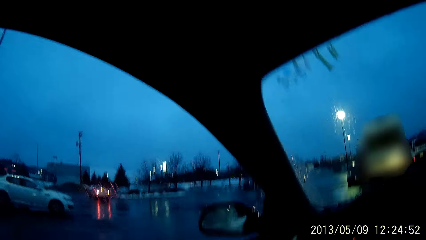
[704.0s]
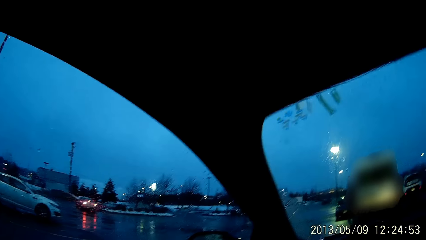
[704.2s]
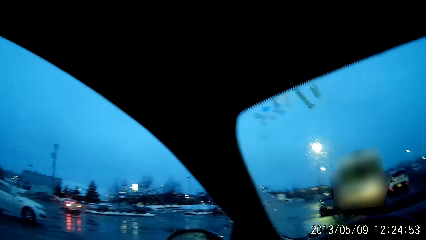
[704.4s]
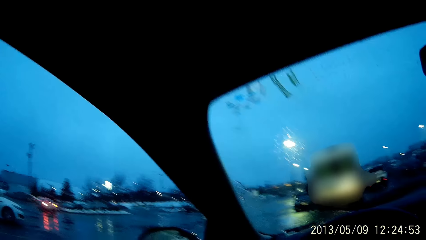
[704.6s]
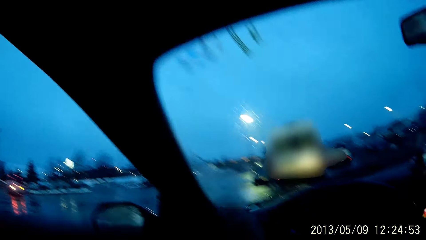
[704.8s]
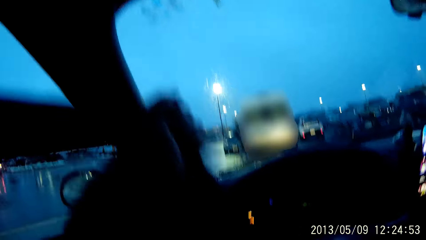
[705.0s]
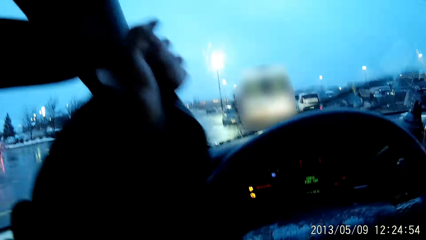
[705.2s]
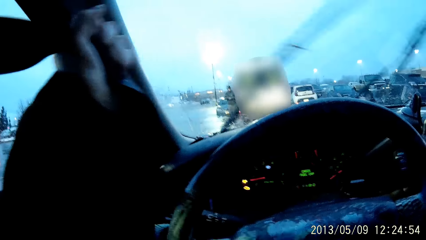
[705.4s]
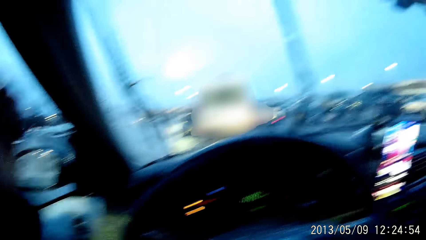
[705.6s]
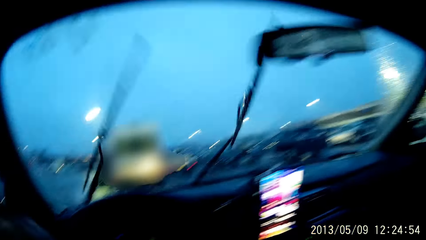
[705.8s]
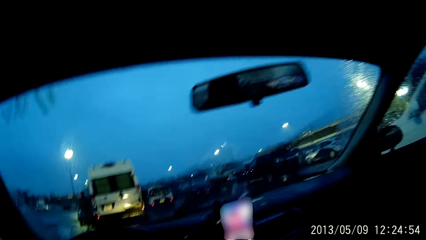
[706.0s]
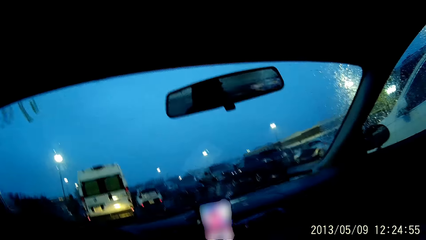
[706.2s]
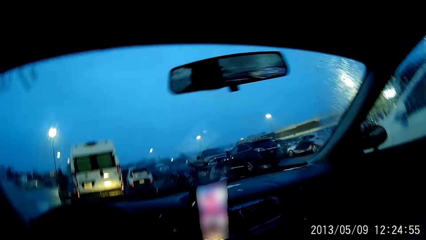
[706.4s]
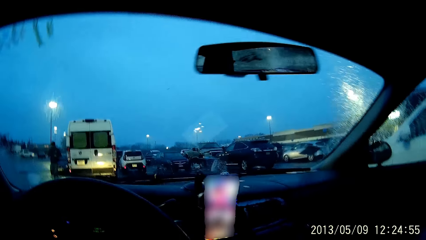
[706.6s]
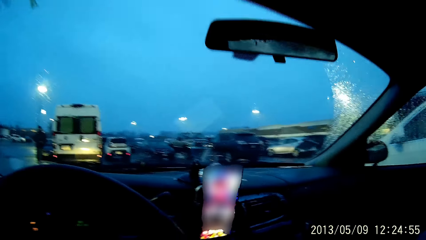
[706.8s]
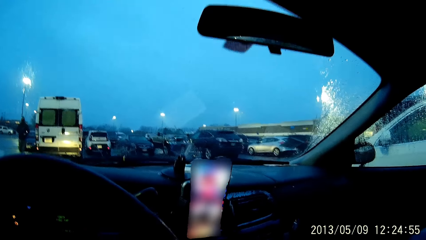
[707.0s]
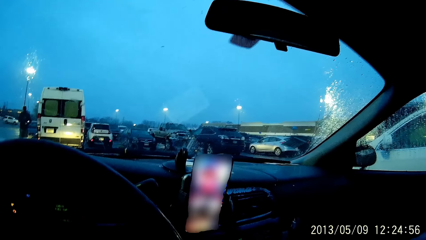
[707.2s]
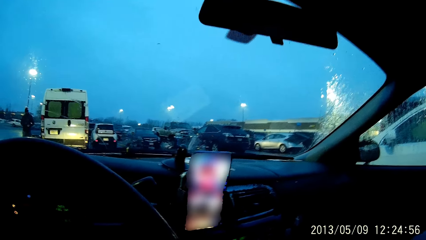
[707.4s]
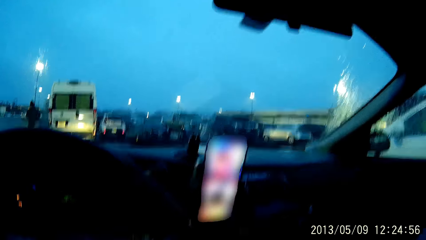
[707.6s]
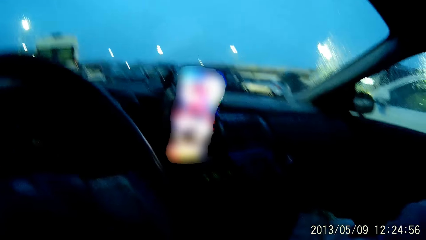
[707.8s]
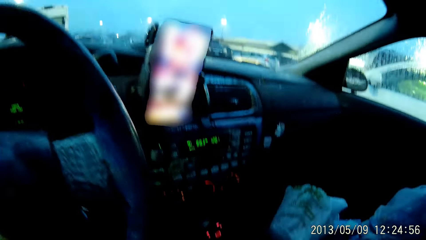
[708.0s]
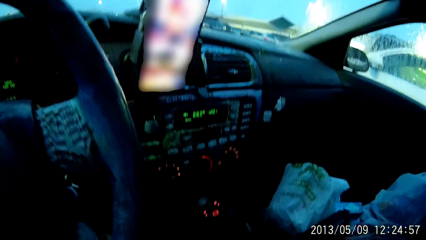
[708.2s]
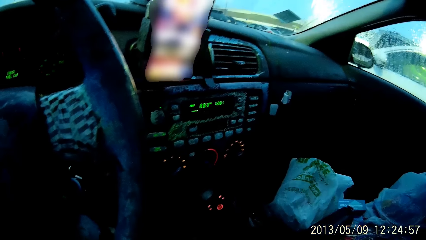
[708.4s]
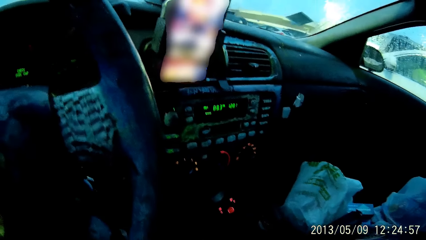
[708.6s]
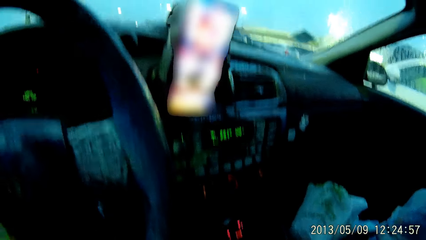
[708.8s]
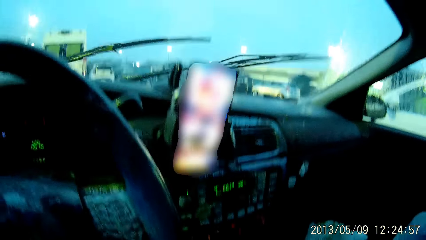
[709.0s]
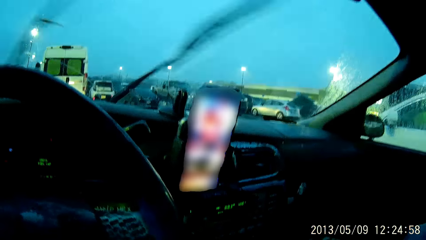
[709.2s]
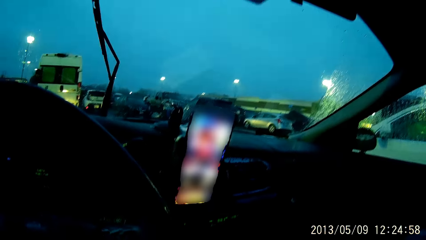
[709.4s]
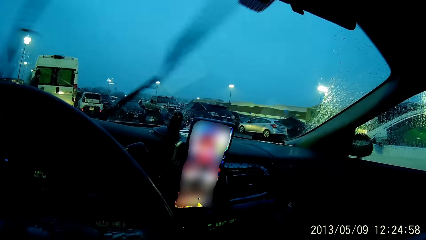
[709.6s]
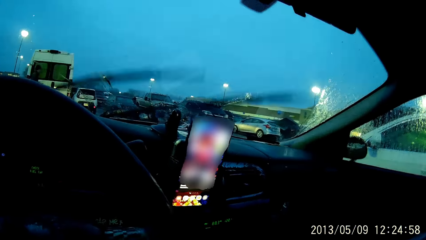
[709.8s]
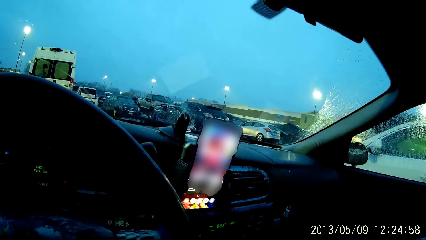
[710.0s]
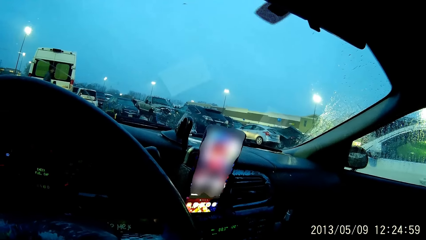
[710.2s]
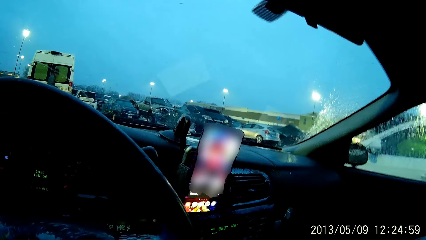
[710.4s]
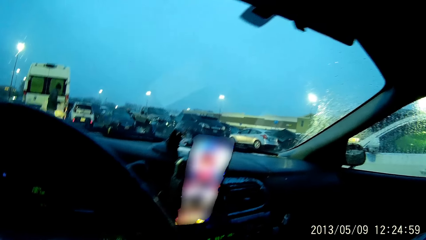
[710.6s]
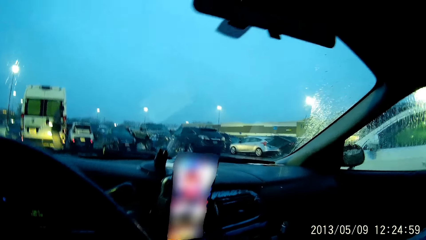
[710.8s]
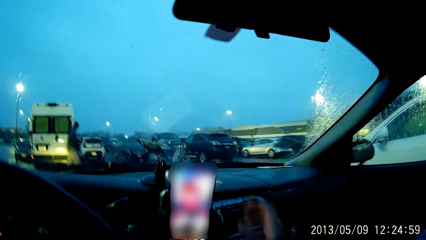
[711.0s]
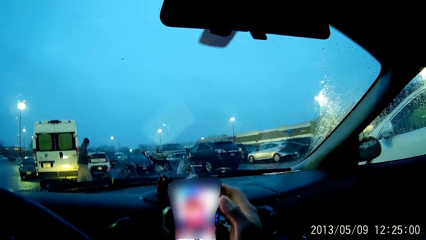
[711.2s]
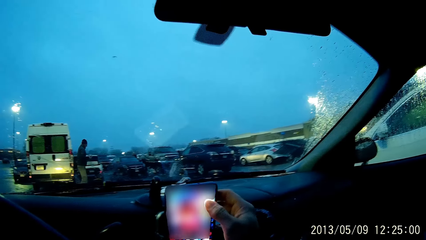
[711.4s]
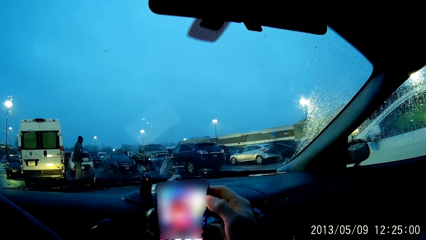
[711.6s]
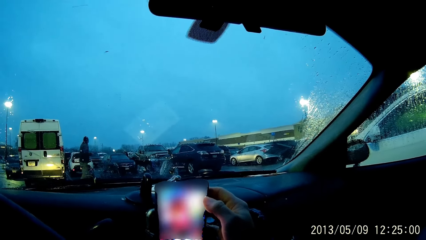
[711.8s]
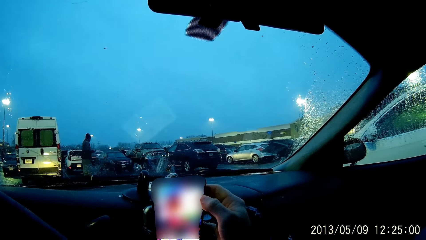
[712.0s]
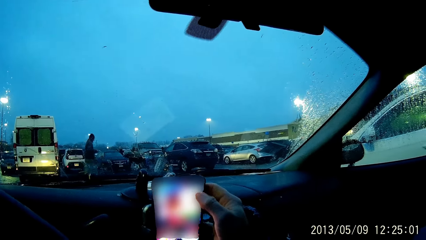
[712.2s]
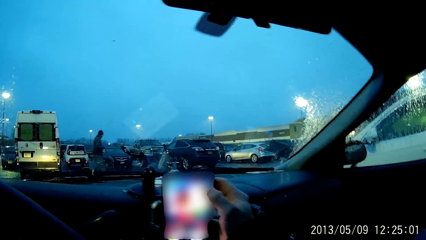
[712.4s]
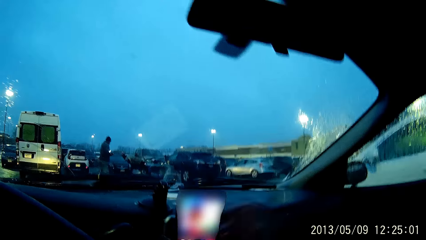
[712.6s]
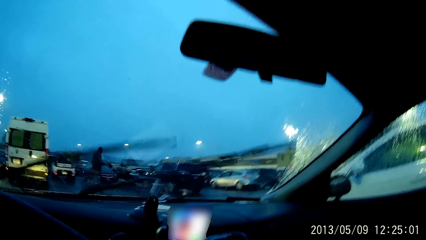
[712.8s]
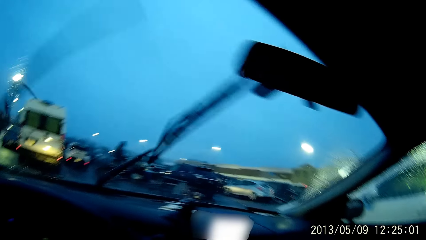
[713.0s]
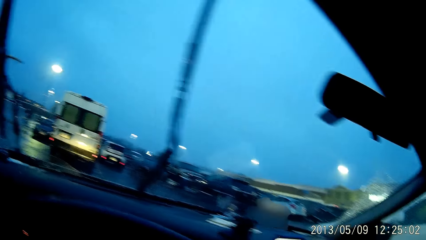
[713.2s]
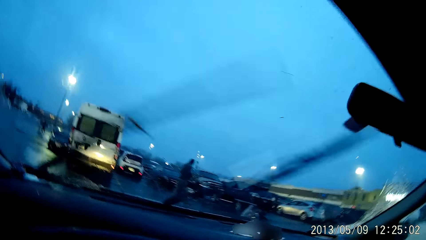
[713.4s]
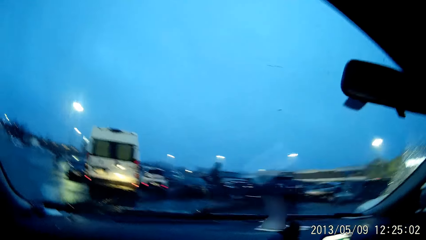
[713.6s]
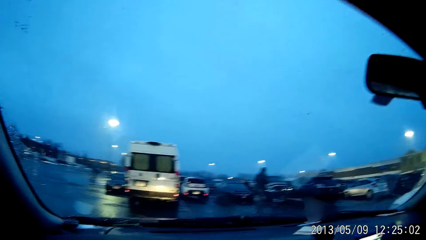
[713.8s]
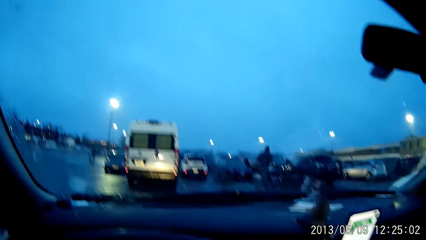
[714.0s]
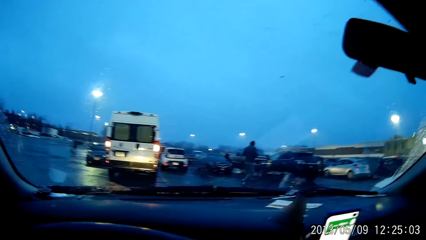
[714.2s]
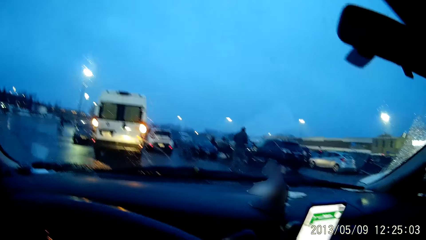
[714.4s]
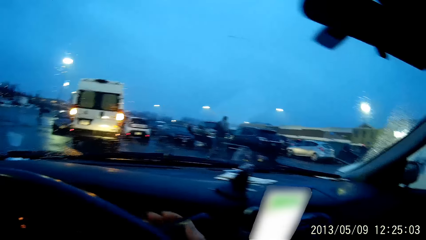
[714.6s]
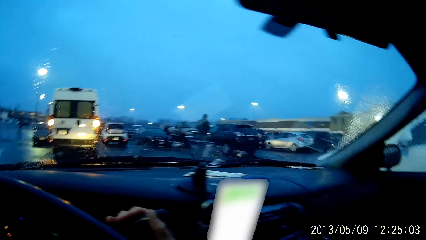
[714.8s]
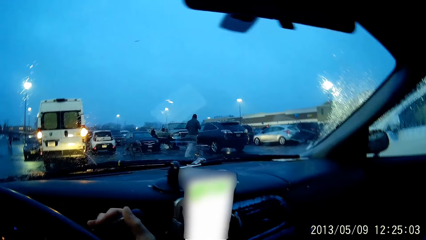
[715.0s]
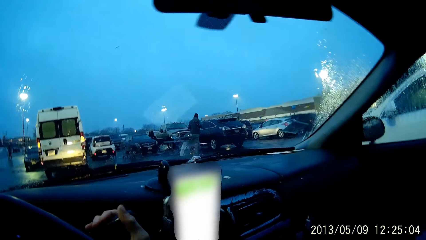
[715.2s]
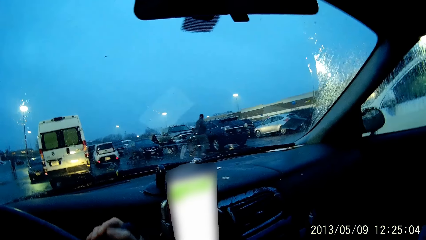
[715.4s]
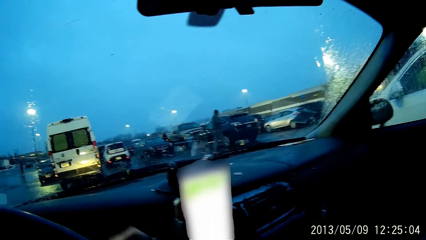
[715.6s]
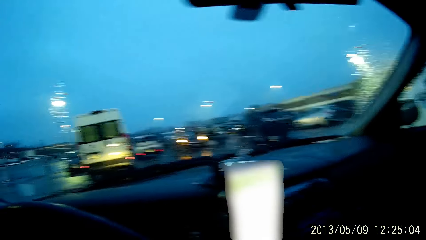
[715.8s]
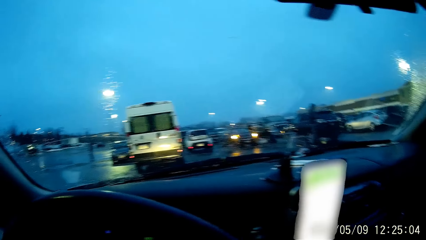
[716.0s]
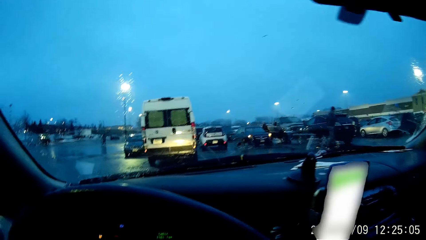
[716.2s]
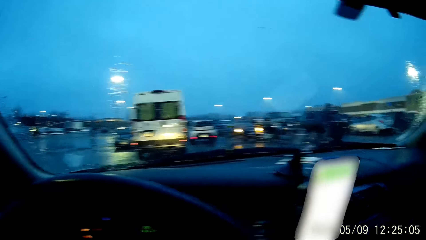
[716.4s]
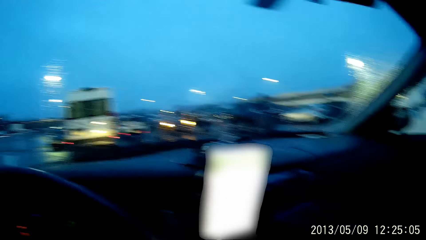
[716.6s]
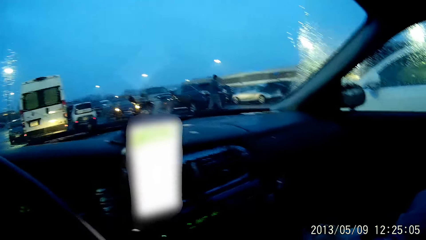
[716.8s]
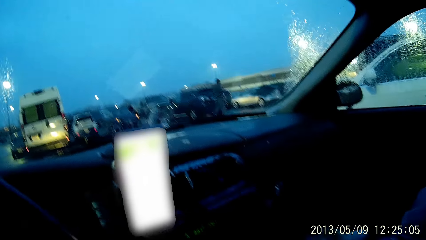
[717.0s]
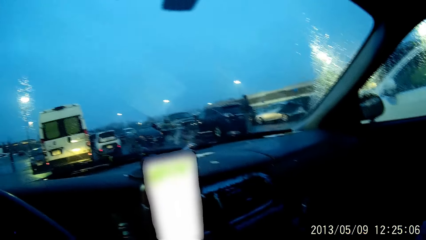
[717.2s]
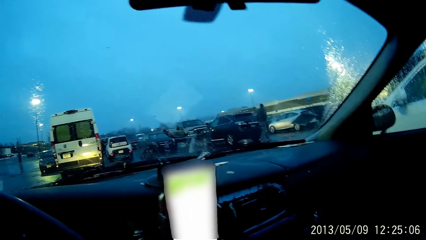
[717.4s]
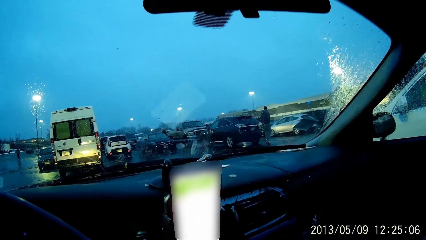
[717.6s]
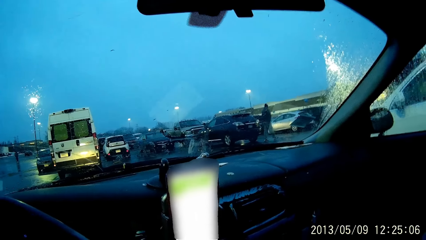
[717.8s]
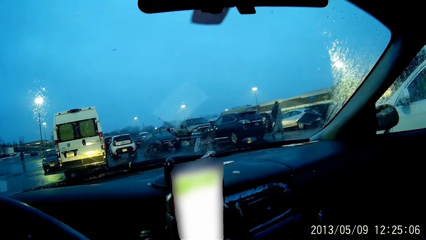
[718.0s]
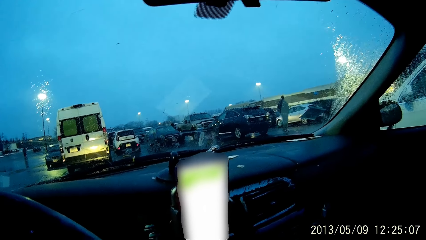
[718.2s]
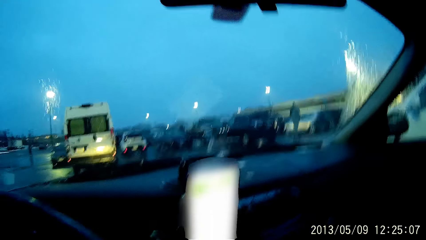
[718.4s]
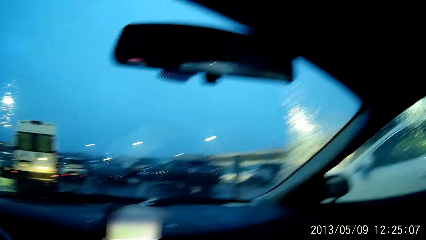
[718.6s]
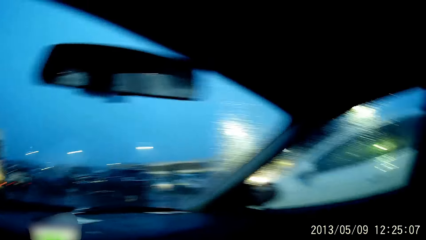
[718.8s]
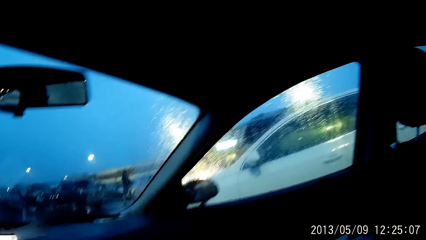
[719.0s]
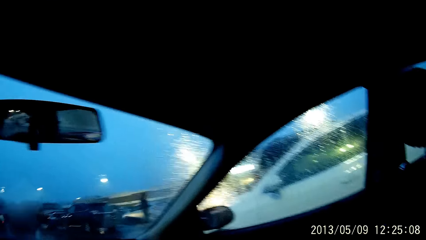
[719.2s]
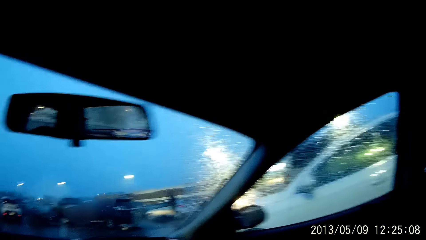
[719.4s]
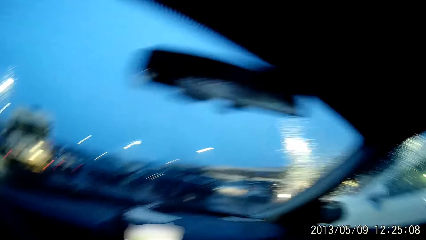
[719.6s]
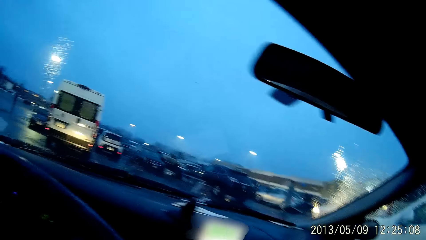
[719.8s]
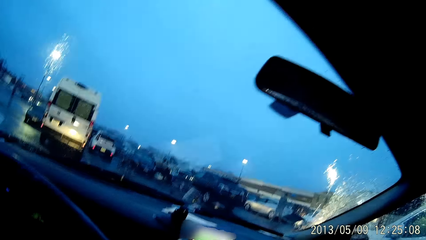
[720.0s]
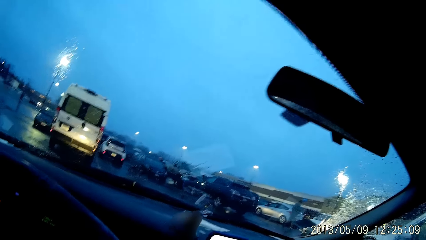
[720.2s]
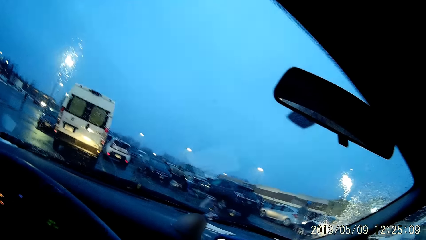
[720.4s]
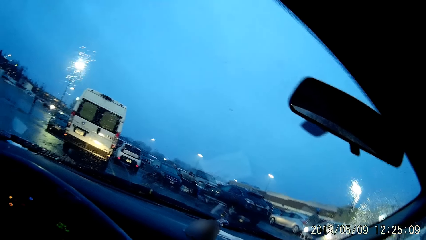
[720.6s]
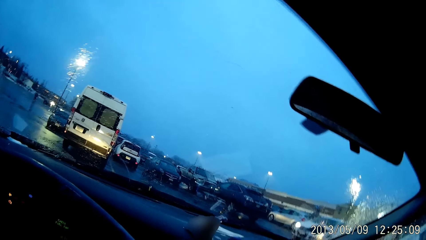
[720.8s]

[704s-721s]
The camera wearer looks around. She adjusts the seatbelt with her left hand. She cleans the windscreen with the windshield. She taps the phone with her right thumb. She cleans the windscreen with the windshield. She moves the gearstick with her right hand. She looks around.
